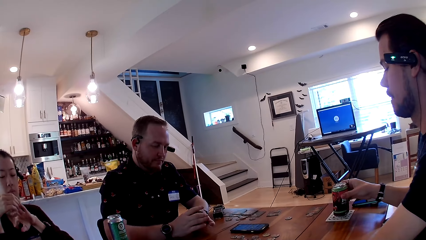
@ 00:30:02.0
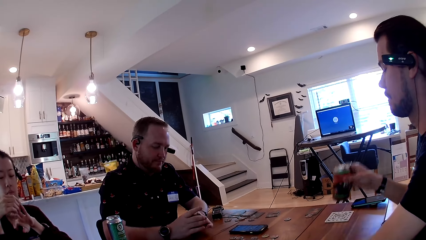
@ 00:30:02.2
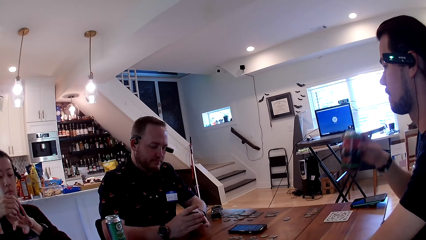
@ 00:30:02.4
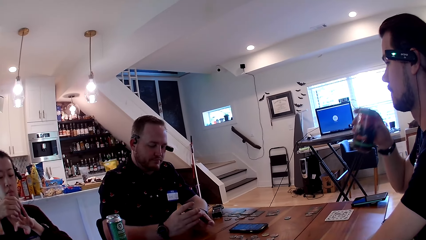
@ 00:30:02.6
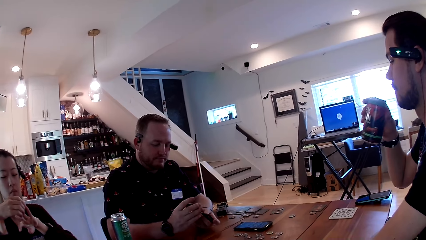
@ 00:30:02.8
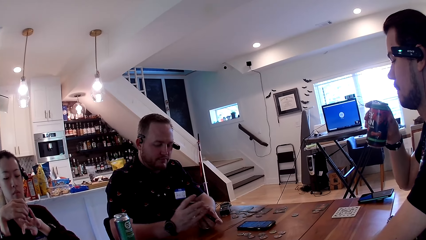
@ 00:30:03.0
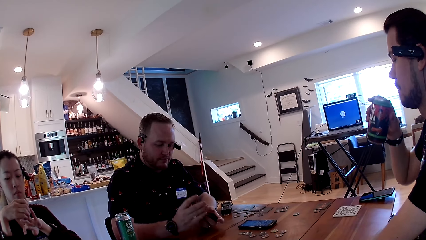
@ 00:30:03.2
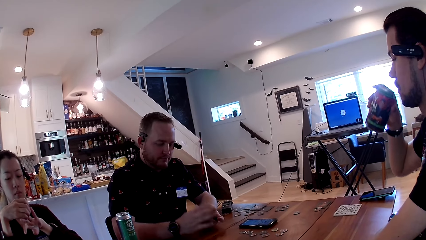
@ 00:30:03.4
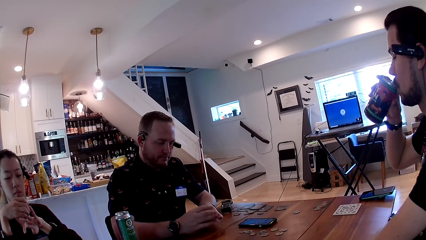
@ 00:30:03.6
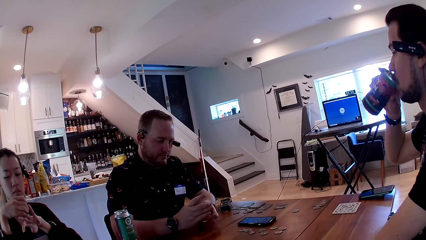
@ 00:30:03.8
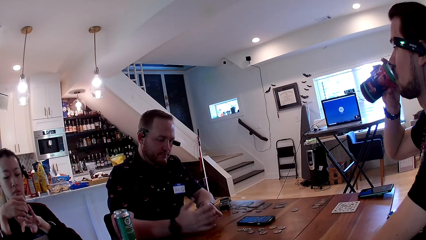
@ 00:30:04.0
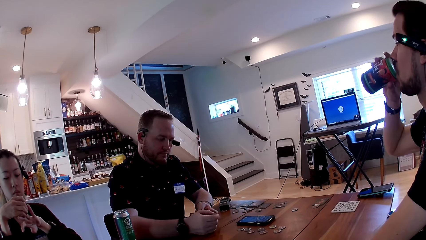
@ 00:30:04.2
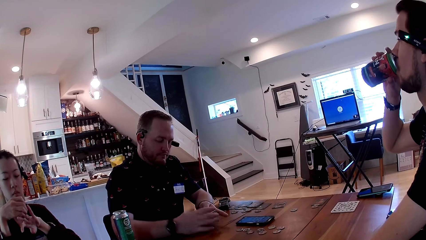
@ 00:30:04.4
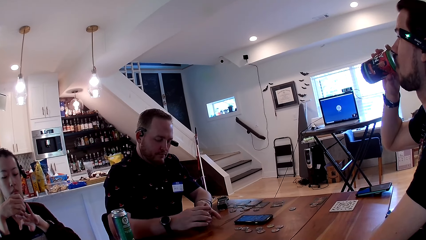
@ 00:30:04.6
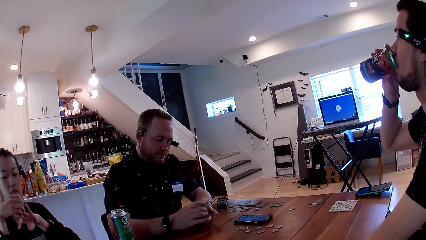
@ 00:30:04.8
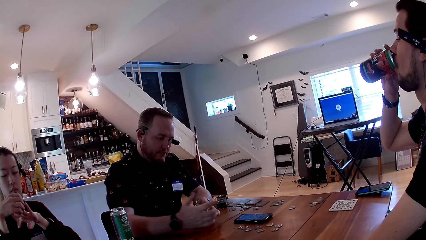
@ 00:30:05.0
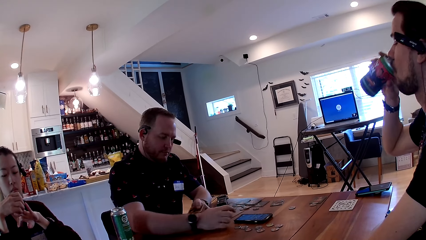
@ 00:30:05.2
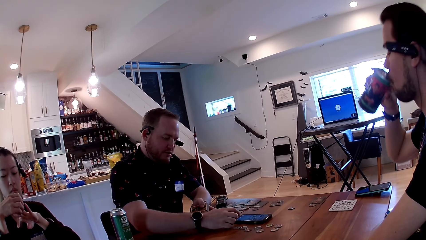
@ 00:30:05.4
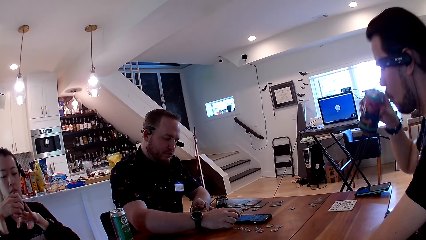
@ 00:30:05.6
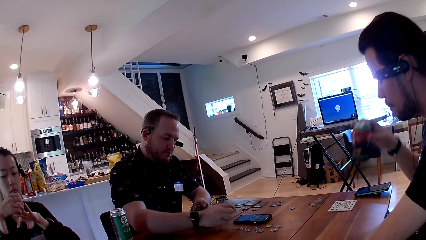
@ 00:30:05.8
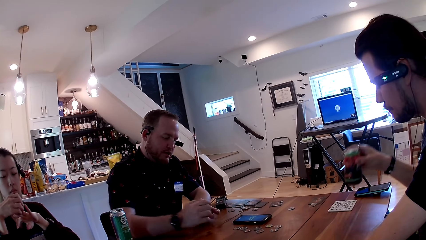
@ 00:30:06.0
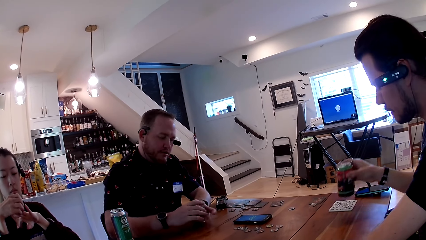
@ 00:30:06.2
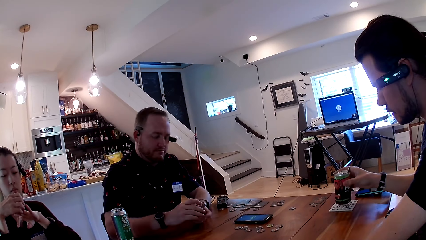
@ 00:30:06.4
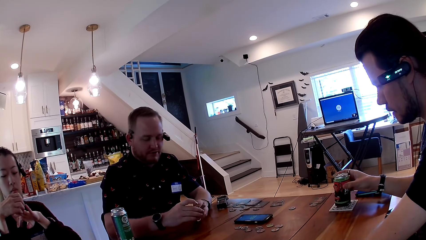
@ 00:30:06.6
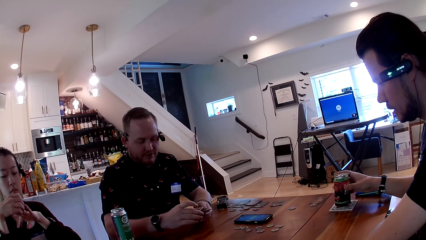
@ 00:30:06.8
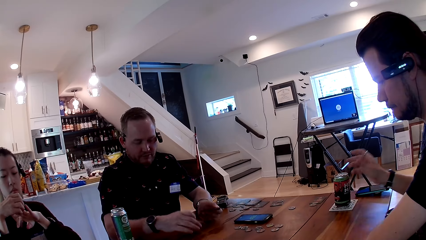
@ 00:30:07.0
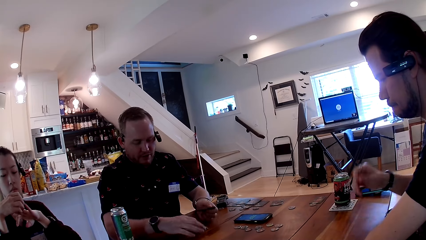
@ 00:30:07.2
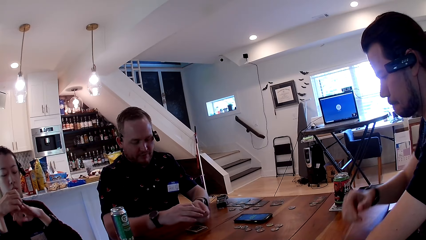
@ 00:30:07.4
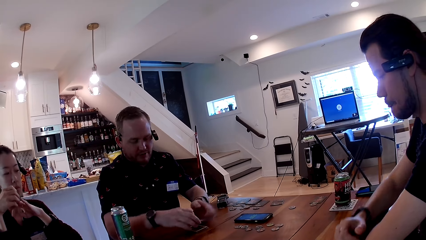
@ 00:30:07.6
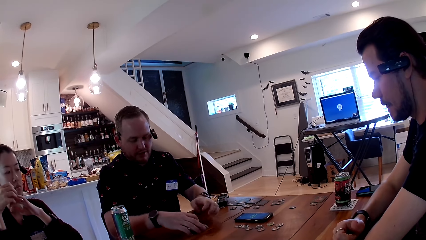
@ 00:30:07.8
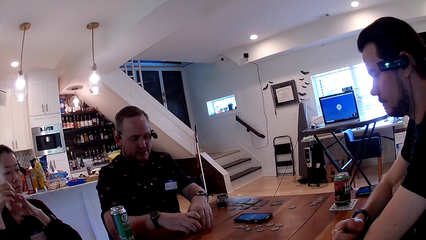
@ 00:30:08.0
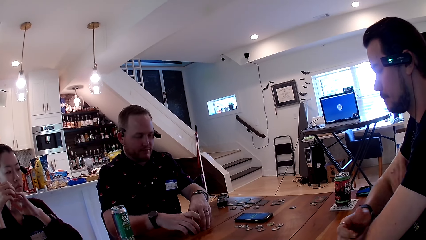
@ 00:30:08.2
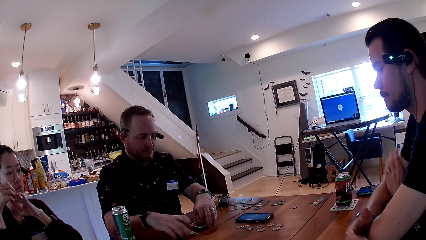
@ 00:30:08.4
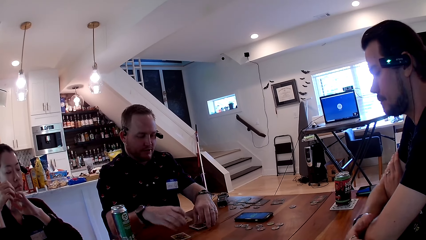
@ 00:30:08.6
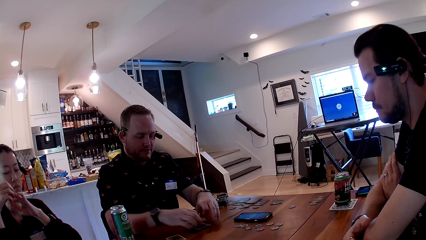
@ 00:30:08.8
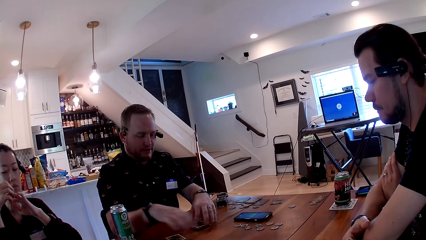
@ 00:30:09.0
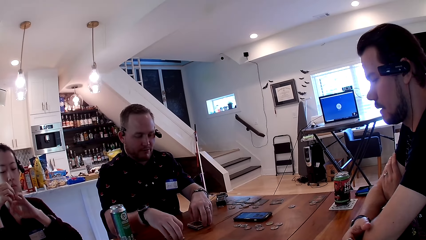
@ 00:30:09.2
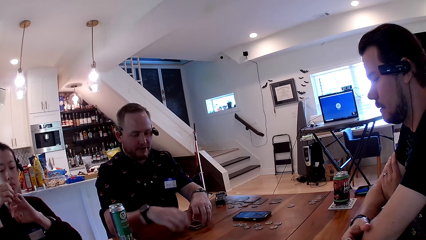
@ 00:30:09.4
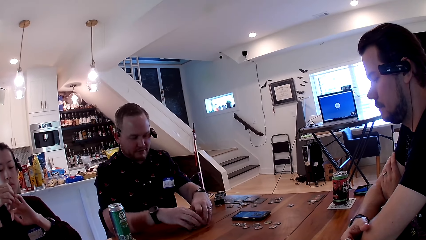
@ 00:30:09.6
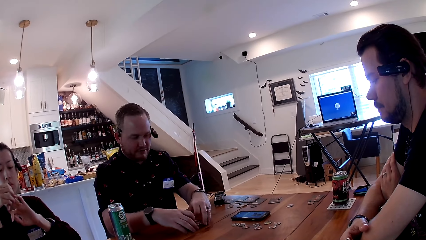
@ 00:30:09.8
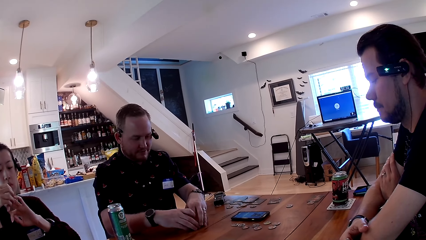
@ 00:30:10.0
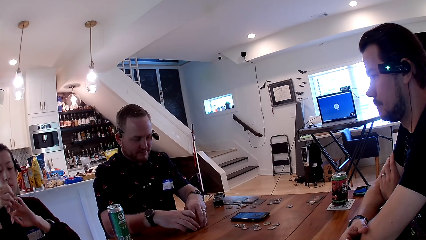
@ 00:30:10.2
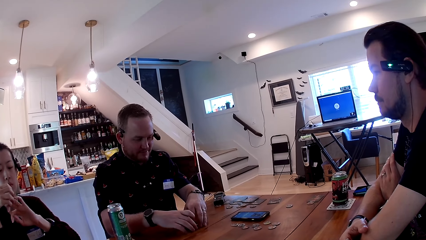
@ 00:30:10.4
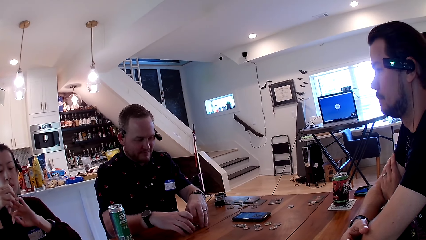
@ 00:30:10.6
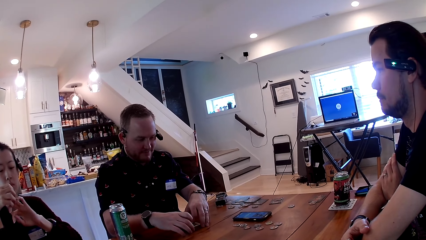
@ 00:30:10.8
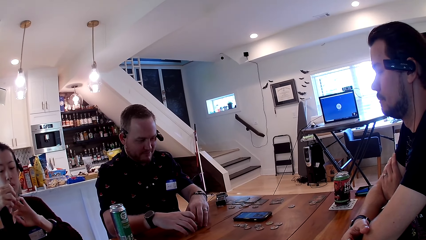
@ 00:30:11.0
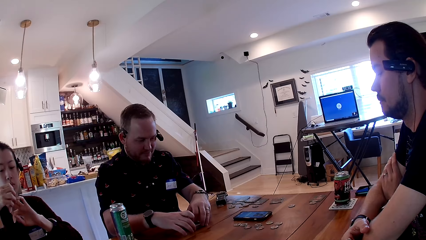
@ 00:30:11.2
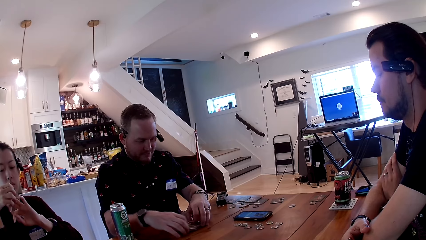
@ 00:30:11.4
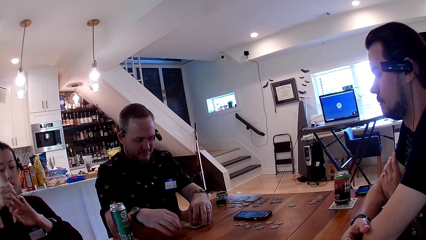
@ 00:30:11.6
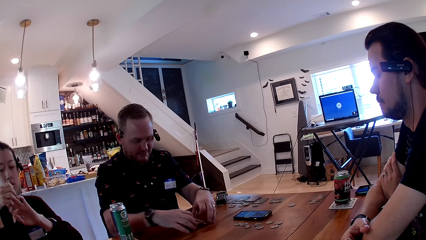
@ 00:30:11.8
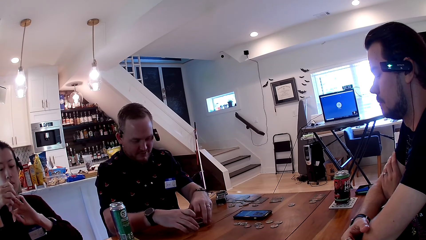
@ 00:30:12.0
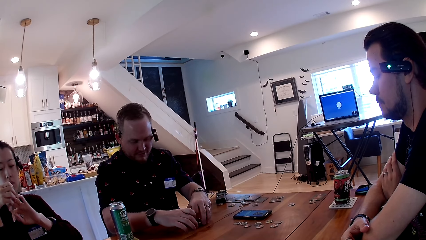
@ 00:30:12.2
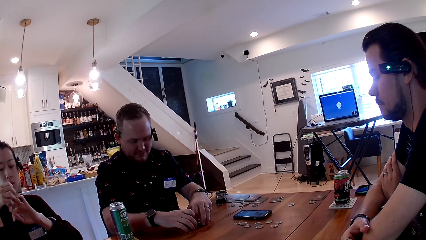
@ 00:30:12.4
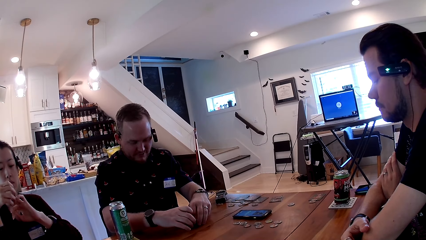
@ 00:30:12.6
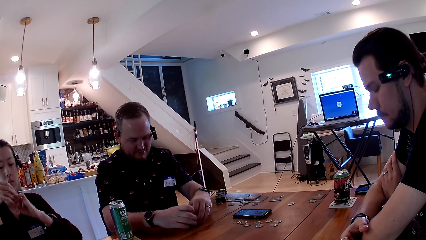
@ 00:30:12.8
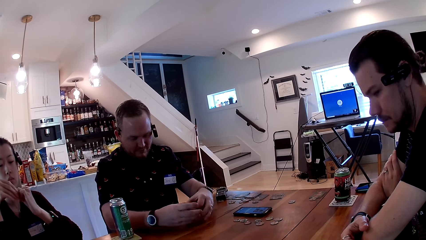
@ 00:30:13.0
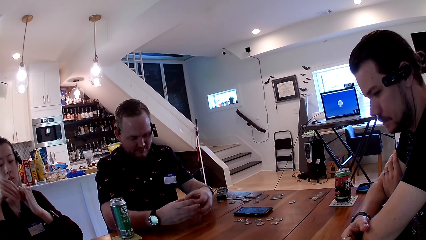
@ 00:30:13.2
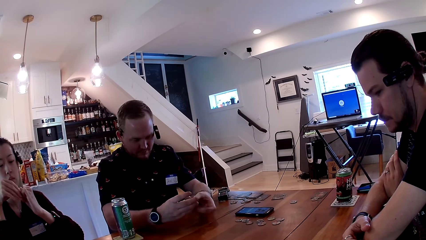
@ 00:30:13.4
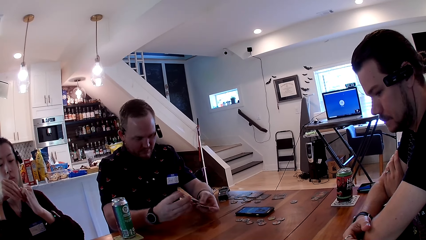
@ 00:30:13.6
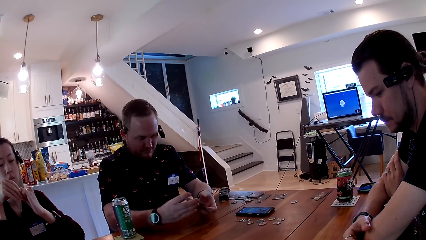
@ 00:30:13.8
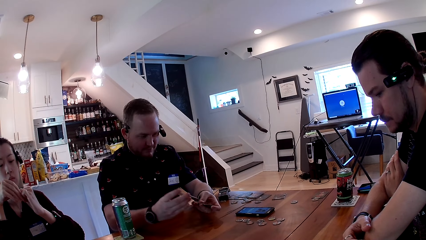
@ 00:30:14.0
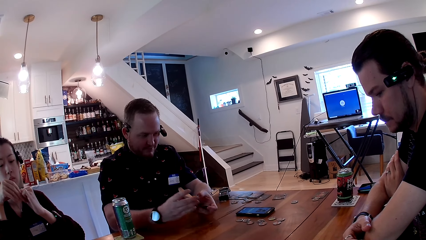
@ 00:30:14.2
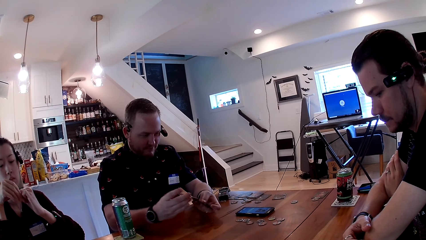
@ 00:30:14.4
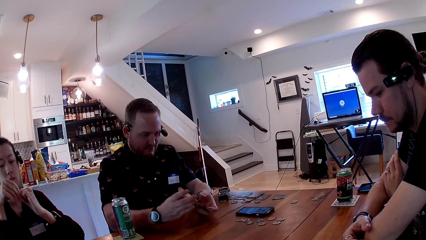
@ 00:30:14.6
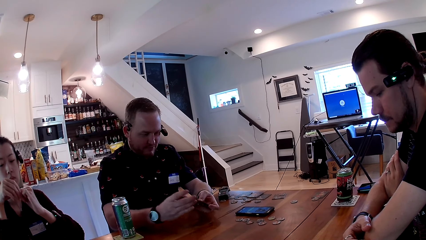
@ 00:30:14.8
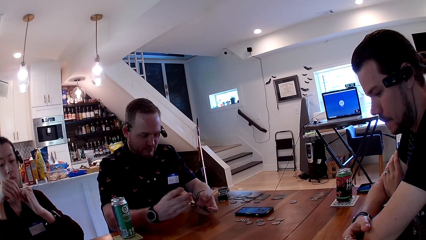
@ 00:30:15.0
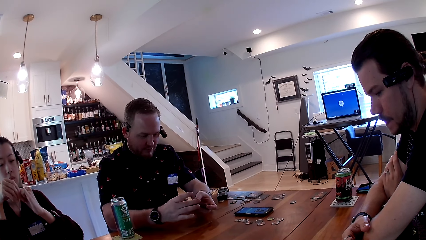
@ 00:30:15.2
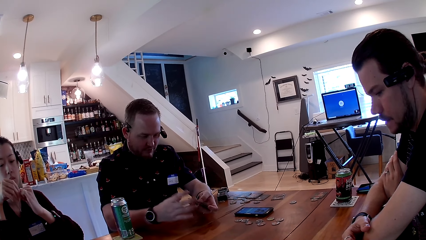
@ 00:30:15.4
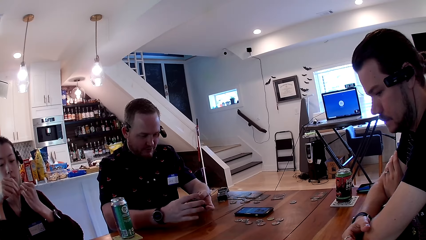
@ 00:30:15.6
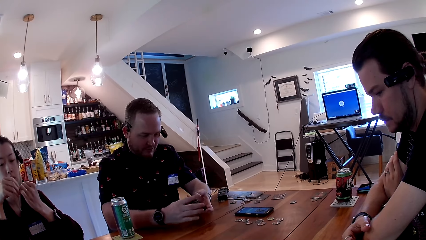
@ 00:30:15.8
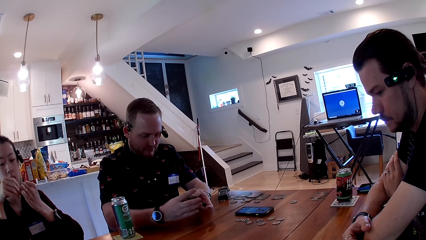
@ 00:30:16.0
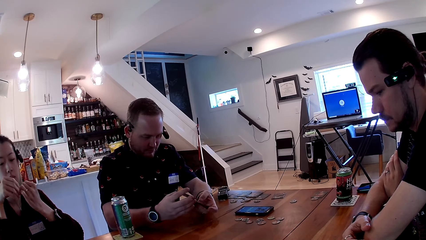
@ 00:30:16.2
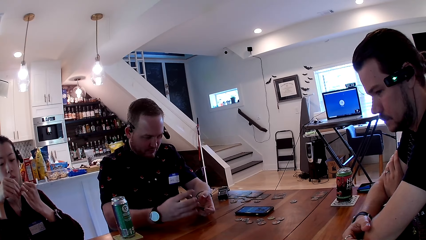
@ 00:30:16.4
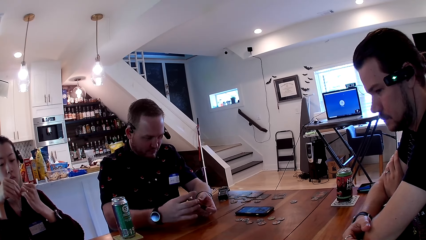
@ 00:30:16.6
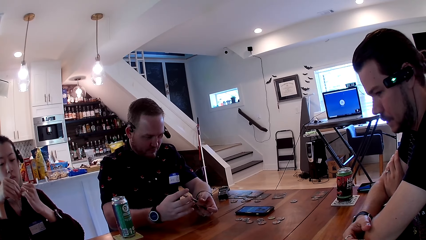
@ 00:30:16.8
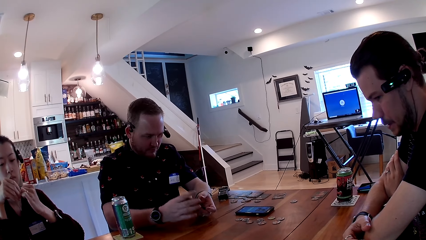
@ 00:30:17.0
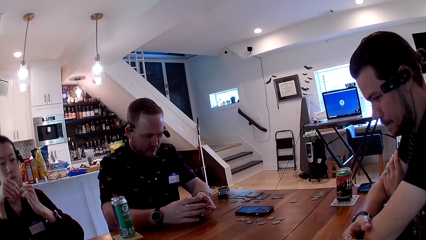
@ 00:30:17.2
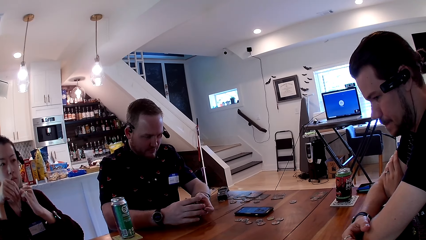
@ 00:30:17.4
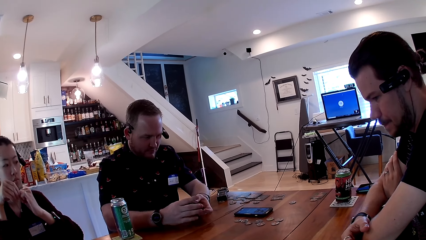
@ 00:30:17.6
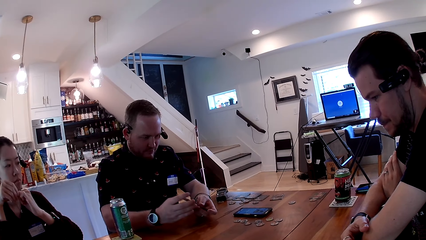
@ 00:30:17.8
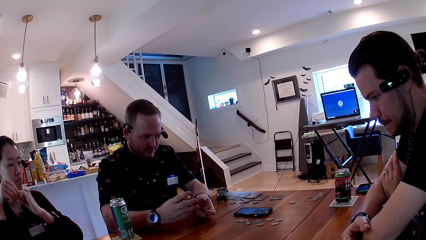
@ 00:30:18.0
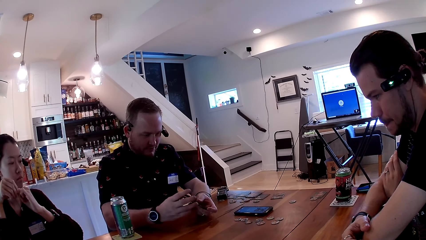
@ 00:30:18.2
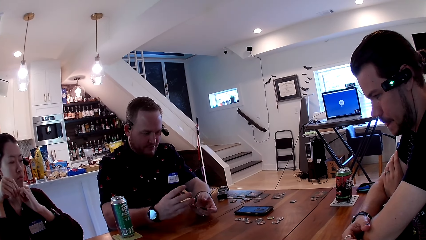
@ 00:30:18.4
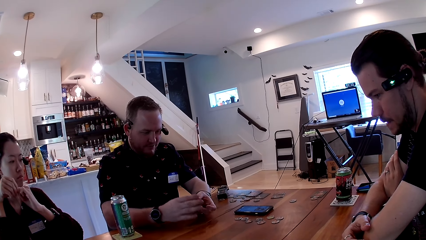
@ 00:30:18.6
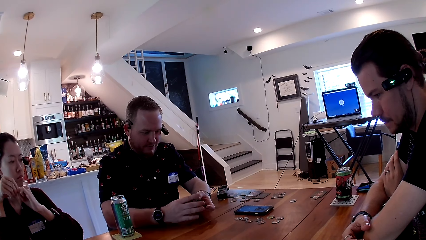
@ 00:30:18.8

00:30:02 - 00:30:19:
A man carries a soda from the table with his right hand. He drinks from the soda can. Another man uses the phone. The first man drops the soda can on a coaster with his right hand. The other man drops cards on the table with his right hand. He plays the card and shuffles the cards on the table. He carries the cards from the table with both his hands and shuffles the cards in his hand.
